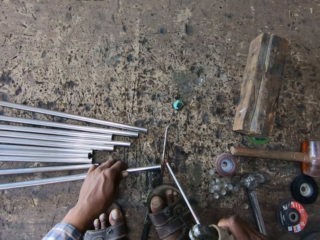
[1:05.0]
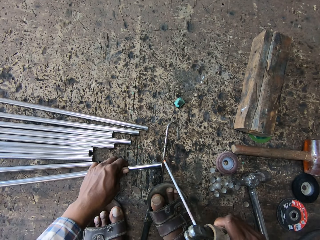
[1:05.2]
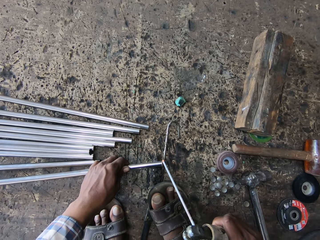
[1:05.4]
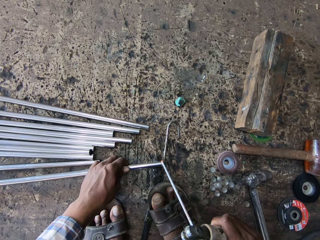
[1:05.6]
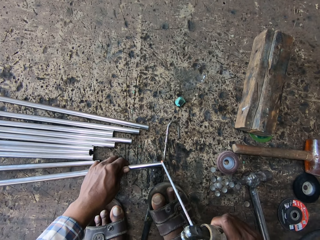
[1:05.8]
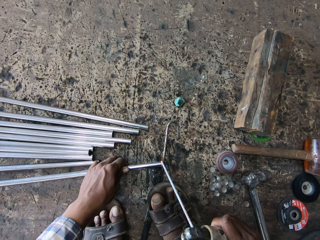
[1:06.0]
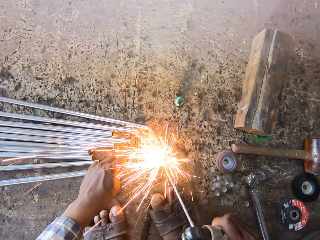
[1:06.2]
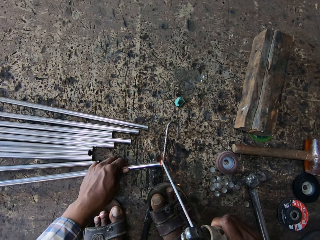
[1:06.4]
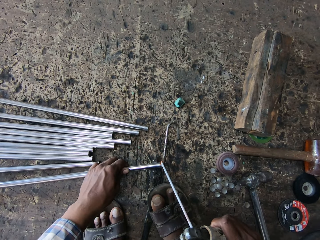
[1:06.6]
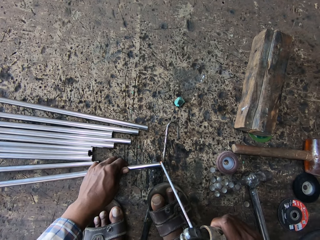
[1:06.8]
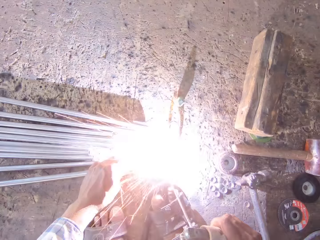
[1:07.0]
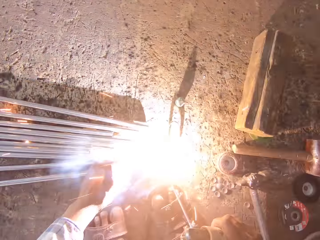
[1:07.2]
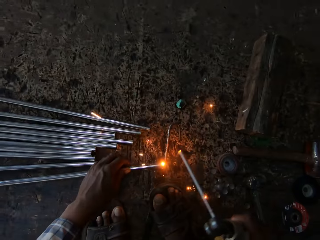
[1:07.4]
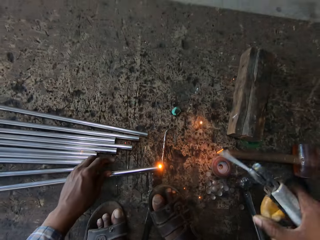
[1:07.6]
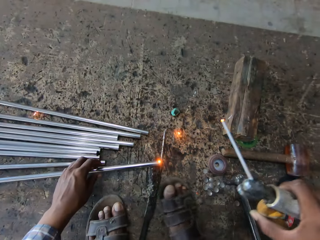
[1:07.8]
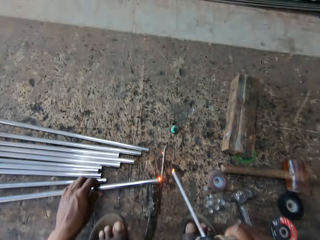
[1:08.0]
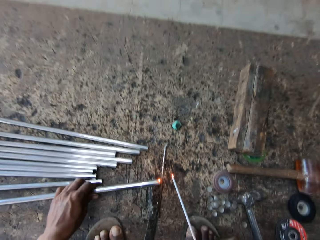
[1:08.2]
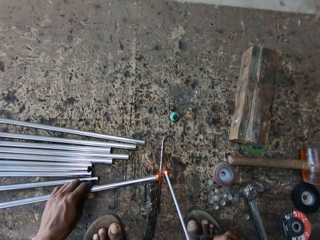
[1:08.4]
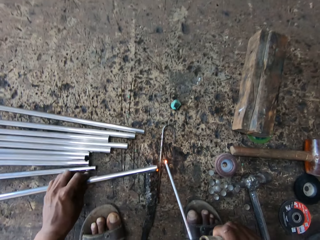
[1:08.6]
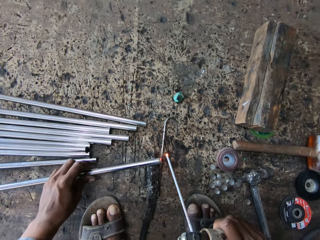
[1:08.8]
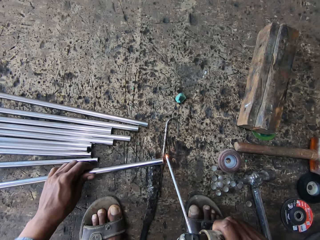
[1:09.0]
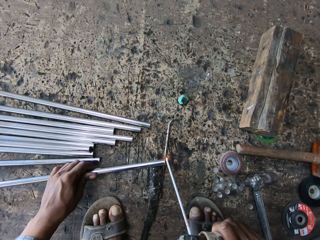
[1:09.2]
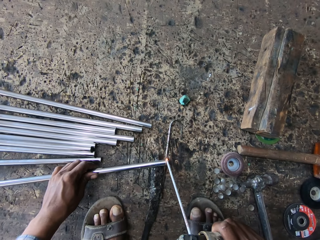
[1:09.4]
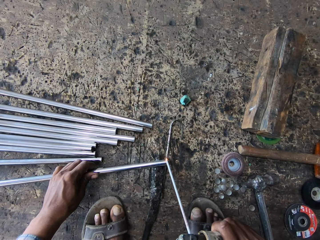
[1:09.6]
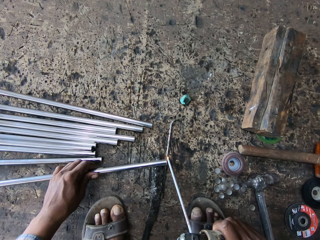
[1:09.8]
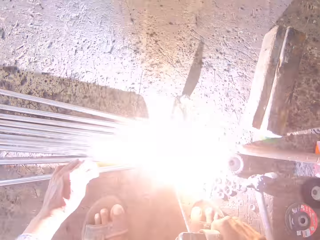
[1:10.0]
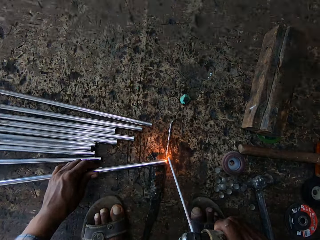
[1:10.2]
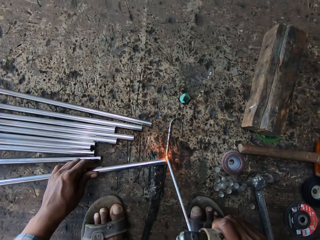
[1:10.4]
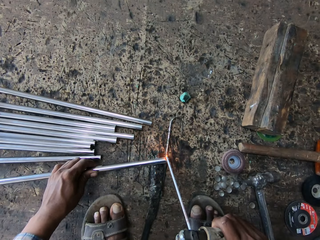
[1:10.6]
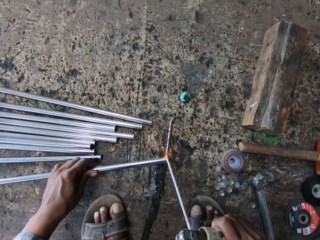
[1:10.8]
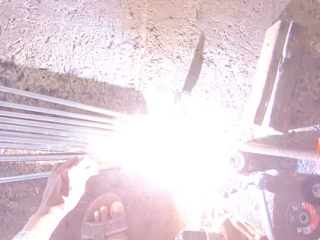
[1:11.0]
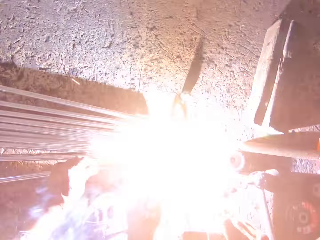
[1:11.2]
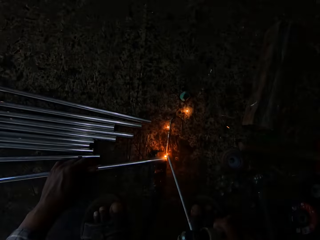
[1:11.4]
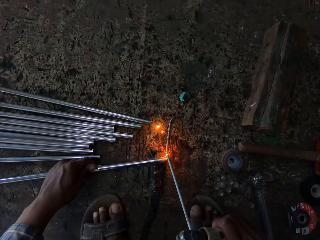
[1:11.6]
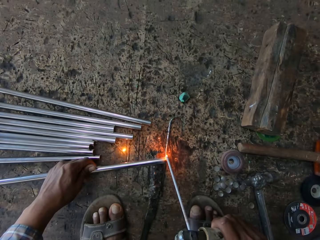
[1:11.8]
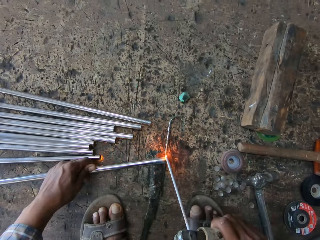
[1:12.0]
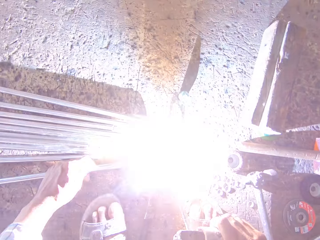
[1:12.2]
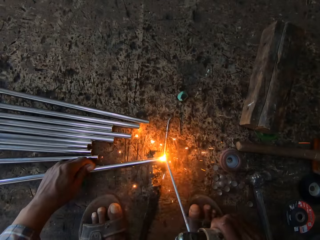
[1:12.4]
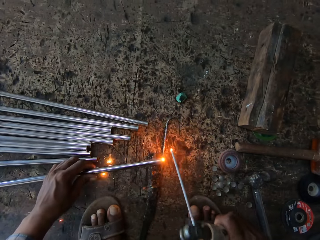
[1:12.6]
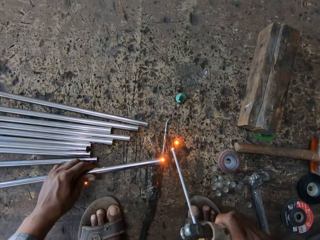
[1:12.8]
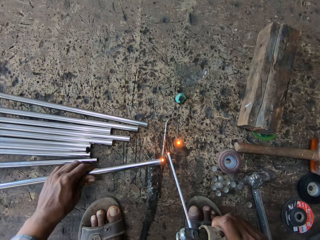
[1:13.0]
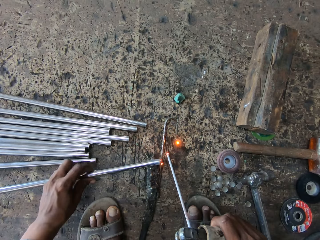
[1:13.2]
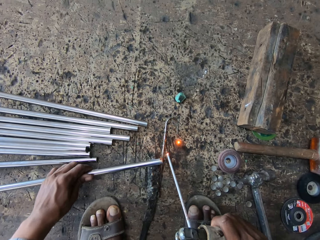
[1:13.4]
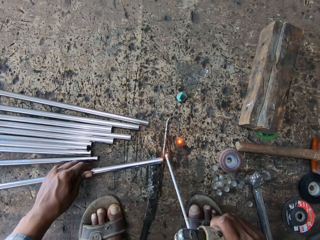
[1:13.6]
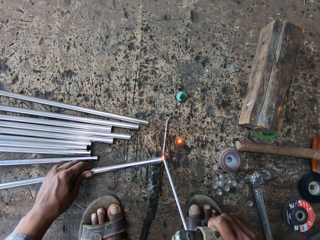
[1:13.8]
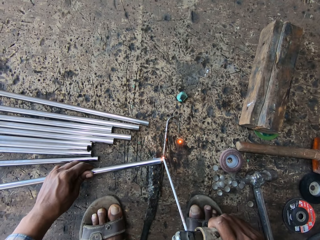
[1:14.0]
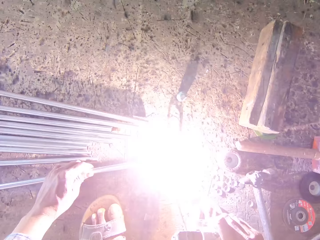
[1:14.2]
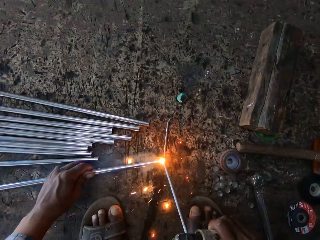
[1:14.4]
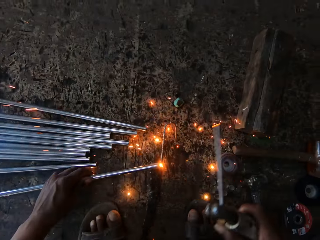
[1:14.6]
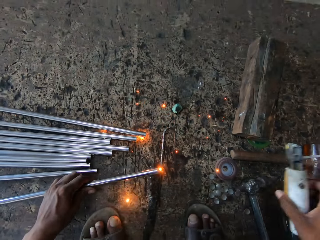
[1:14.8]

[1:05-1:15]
The camera wearer rotates the metal.

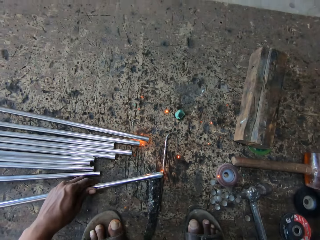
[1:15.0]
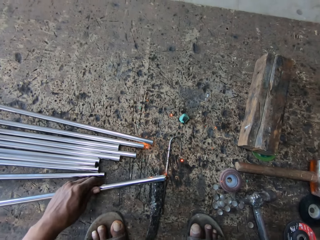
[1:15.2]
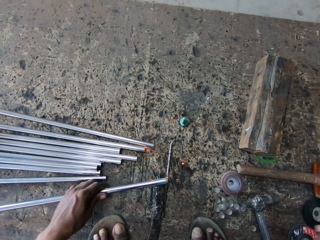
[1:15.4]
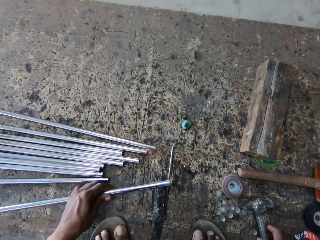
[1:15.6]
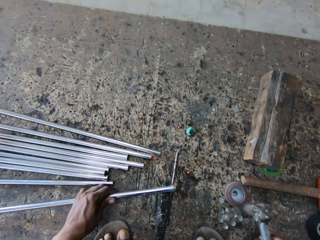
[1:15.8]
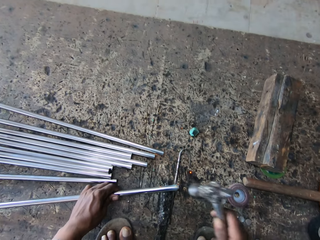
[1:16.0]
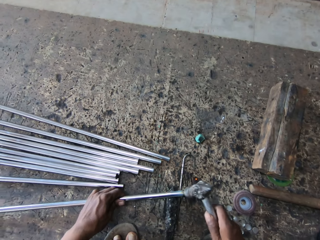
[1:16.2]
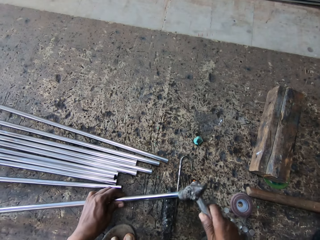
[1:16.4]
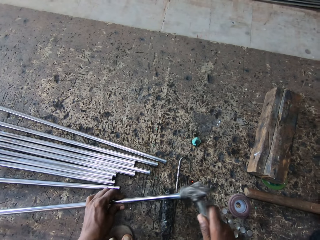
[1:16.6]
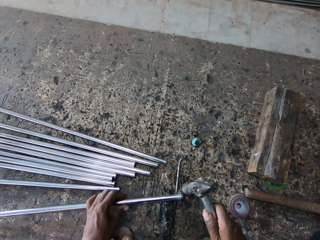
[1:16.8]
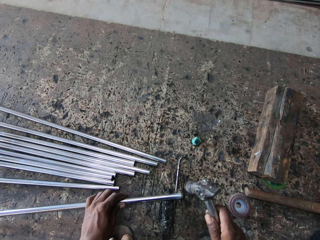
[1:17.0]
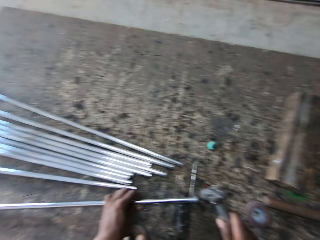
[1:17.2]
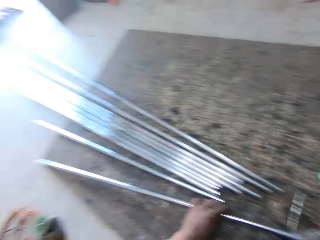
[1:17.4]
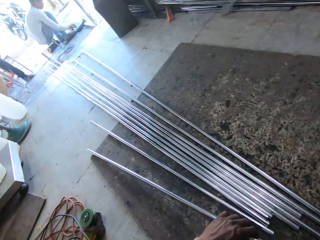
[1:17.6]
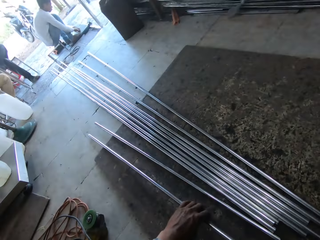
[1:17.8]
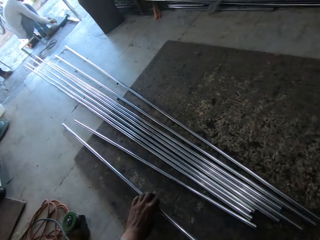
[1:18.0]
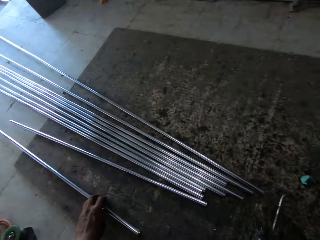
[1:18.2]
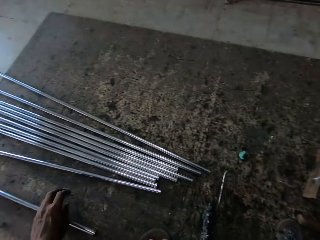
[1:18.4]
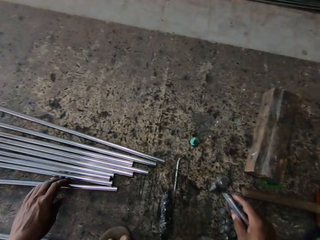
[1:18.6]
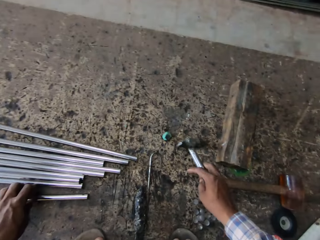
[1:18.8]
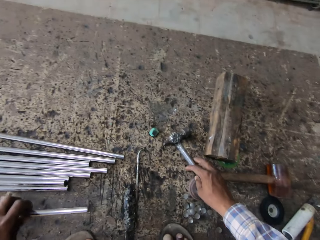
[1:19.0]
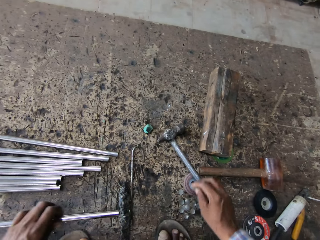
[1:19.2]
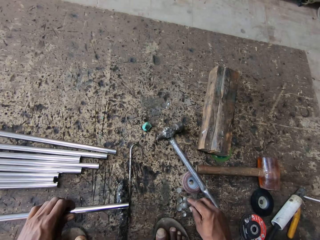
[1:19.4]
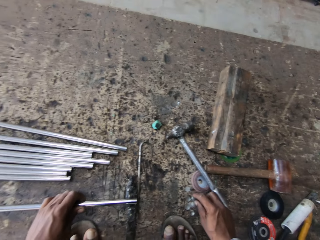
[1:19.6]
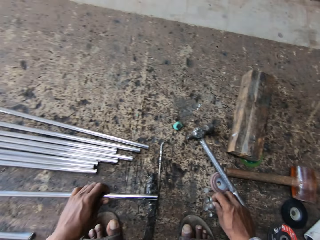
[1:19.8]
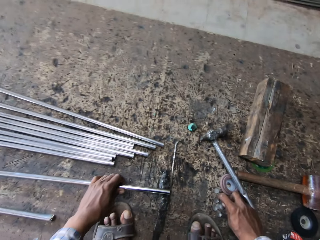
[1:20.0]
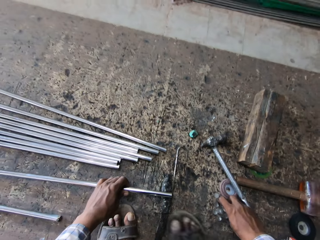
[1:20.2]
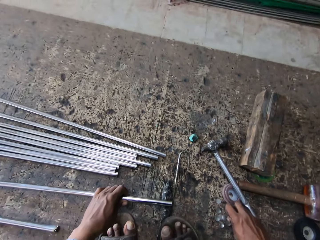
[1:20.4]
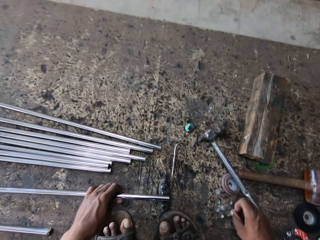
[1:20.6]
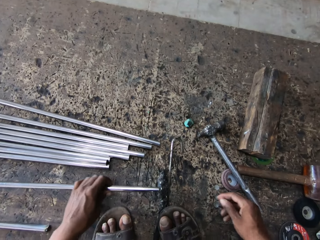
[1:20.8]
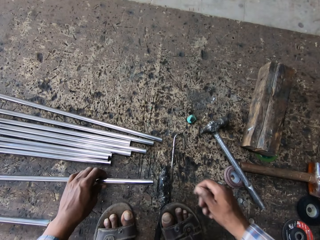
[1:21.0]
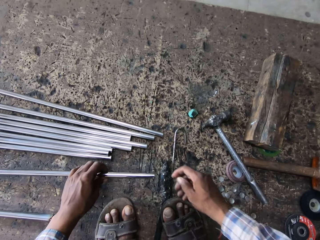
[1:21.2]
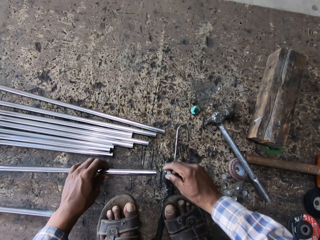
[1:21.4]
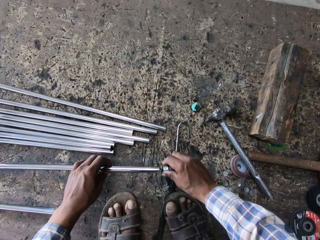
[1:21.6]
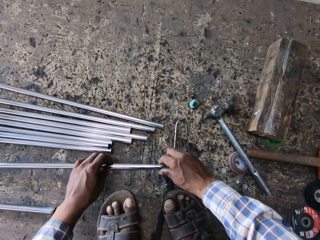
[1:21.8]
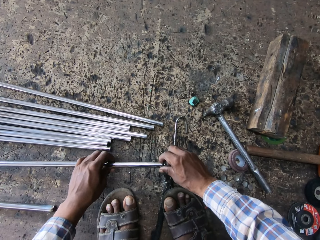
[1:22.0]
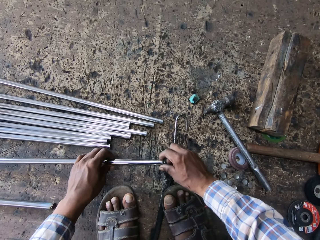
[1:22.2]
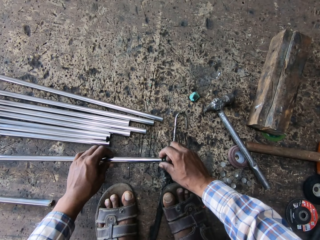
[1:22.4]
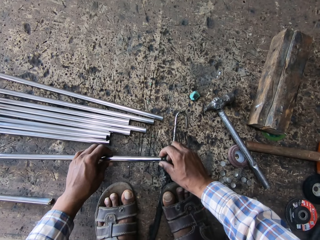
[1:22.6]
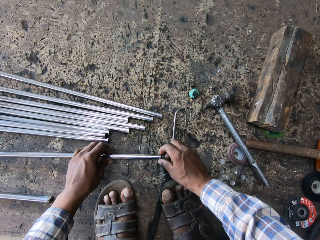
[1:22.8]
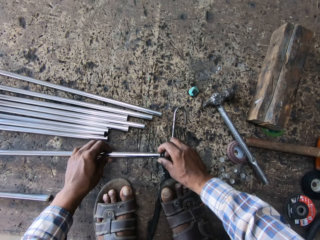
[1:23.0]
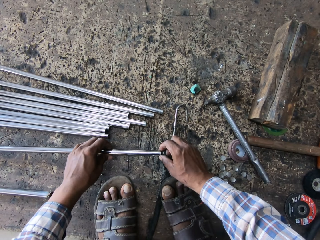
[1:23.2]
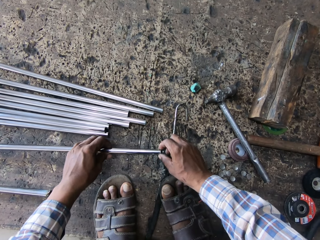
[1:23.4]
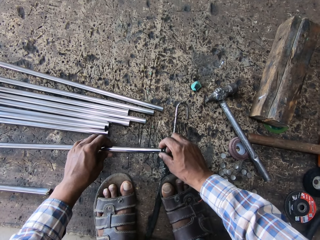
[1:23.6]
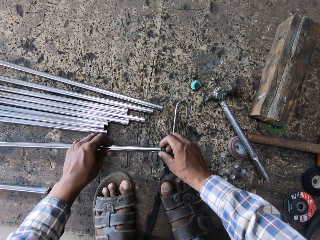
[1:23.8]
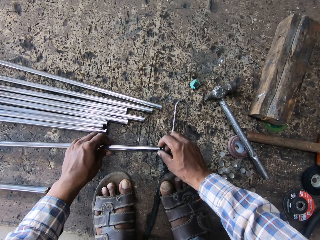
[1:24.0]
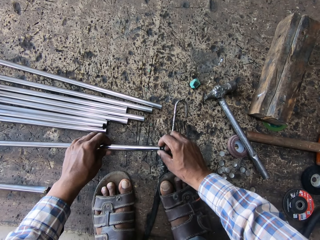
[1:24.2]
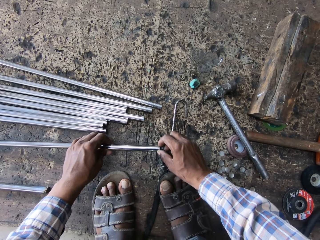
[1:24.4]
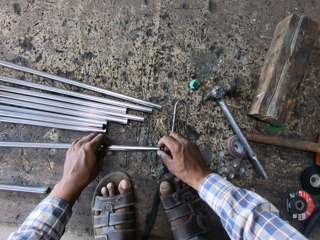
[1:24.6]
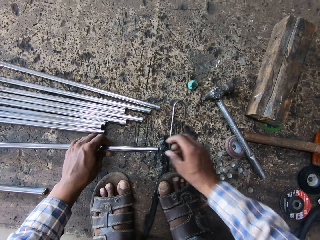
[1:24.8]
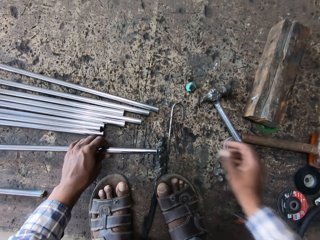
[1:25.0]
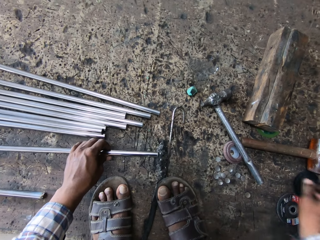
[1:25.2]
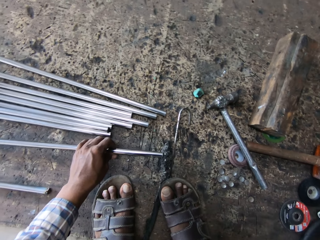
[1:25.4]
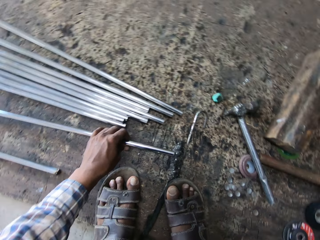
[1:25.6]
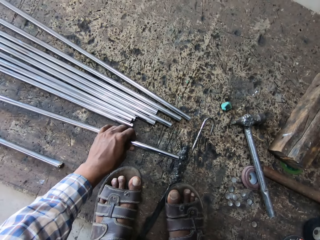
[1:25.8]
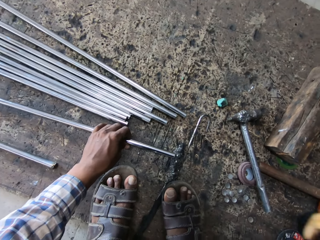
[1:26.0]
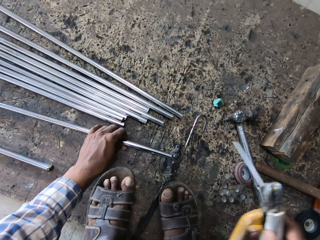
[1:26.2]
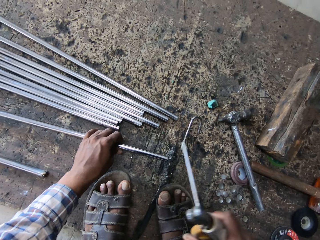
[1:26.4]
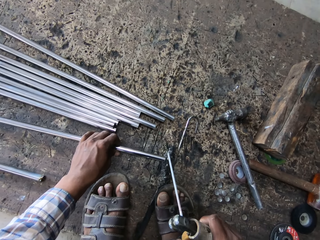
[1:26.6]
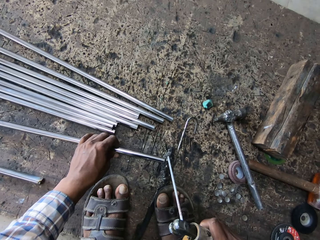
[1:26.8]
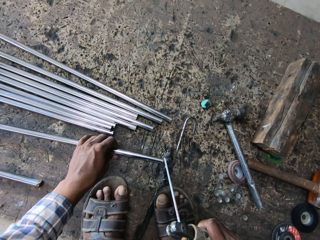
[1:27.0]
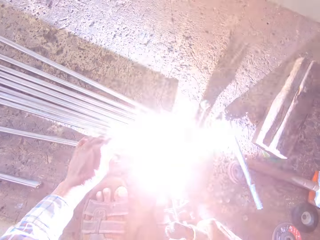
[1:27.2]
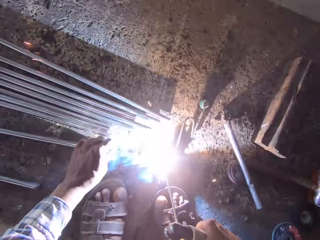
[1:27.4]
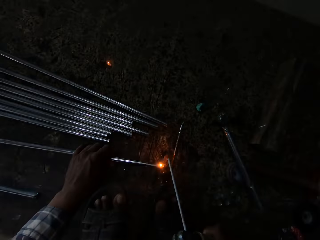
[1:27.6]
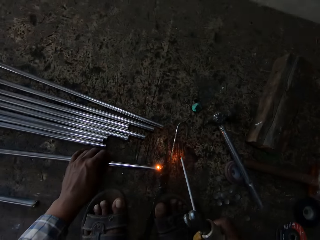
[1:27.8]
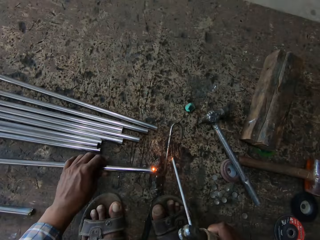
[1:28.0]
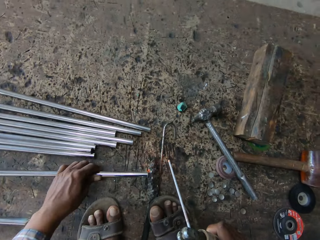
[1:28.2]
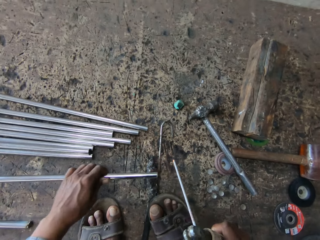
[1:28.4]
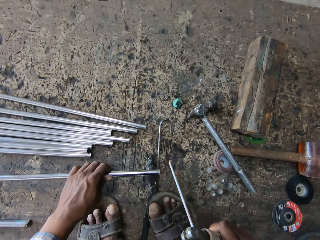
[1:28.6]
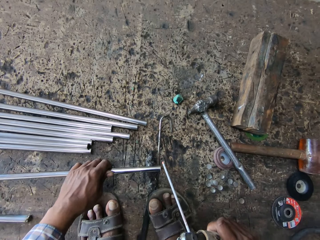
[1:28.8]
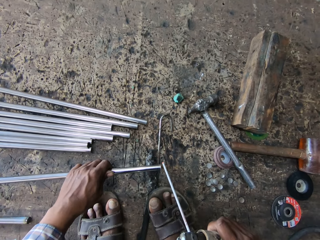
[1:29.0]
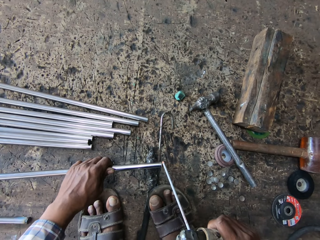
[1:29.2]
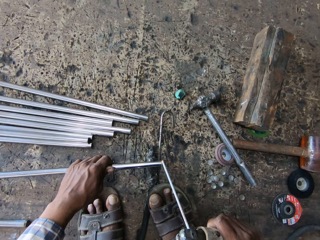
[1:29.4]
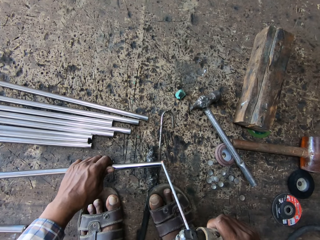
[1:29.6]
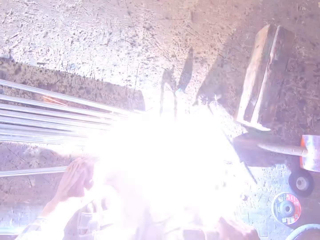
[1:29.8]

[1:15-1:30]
The camera wearer picks up the hammer. They hit the metal rod with the hammer. They put down the metal rod. They put the hammer down. They pick up a metal cap. They hold the metal. They fix the metal cap to the metal. They pick up a welding torch. They hold the grinder. They weld.
